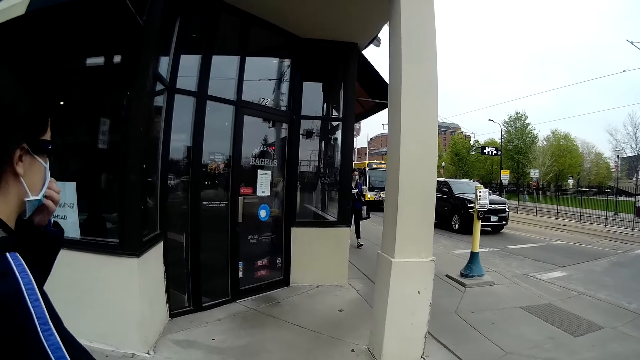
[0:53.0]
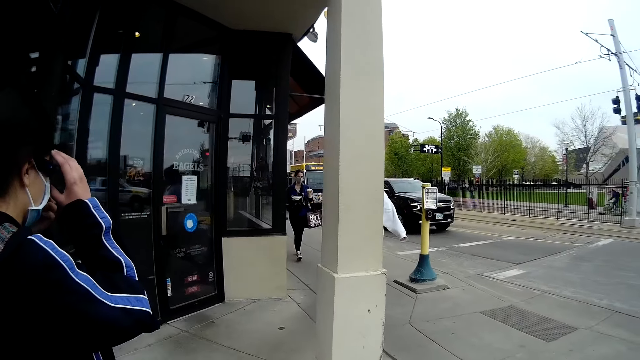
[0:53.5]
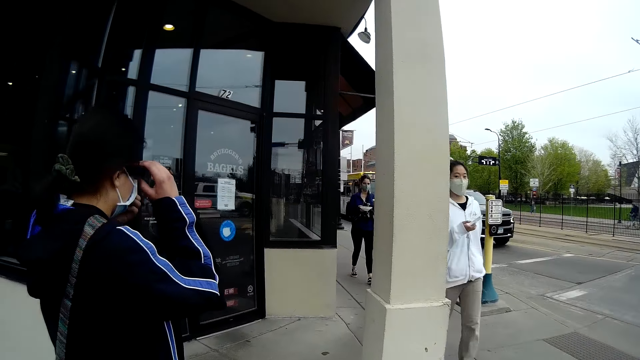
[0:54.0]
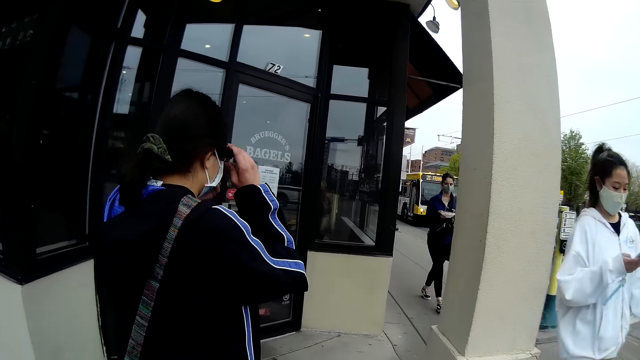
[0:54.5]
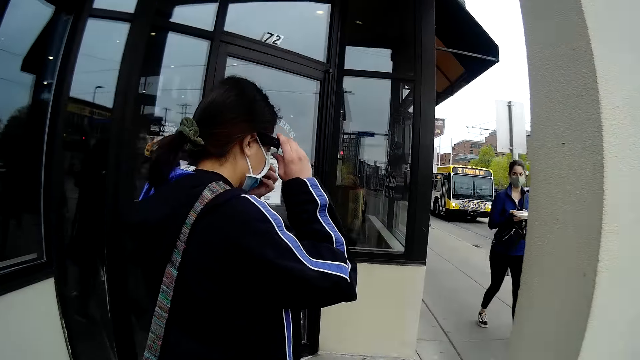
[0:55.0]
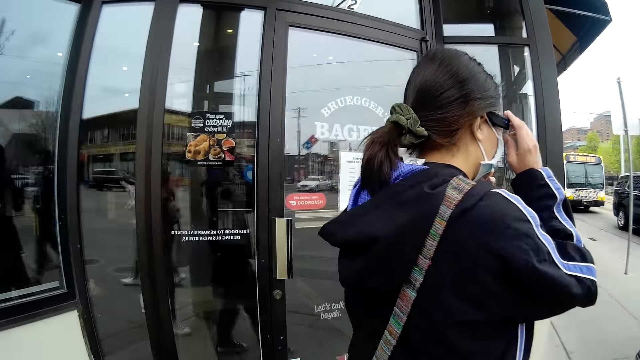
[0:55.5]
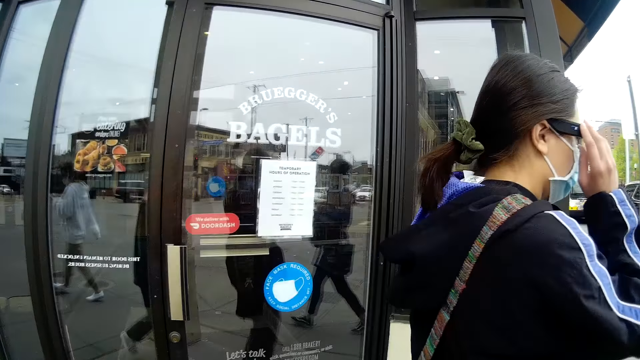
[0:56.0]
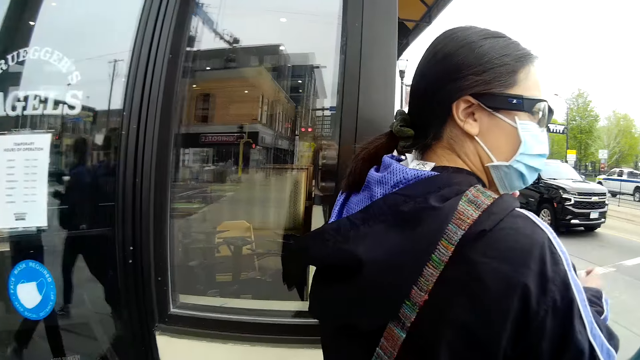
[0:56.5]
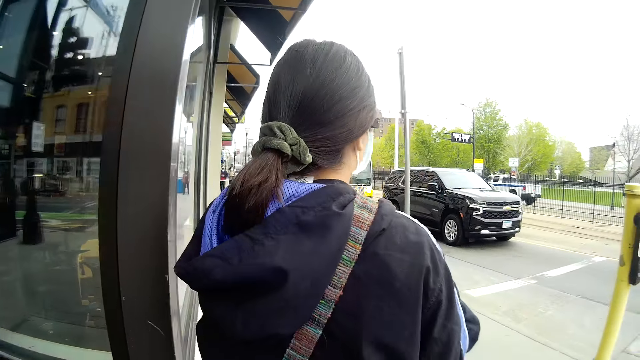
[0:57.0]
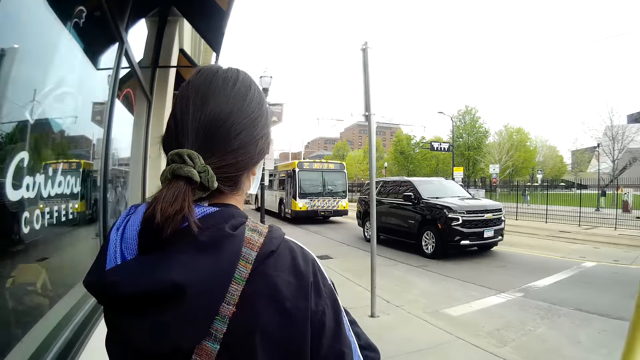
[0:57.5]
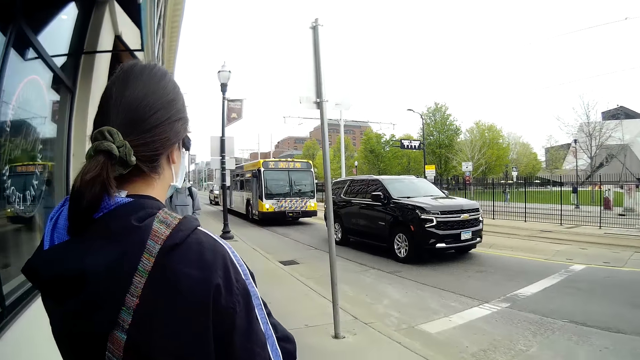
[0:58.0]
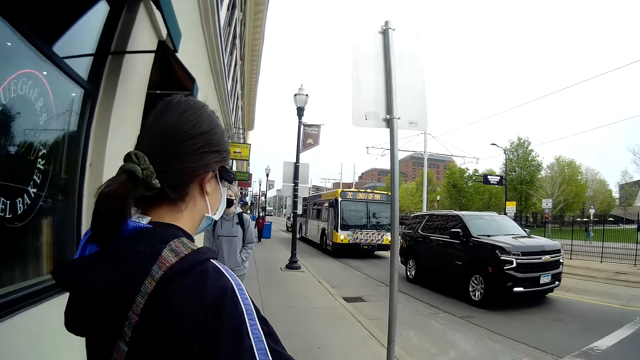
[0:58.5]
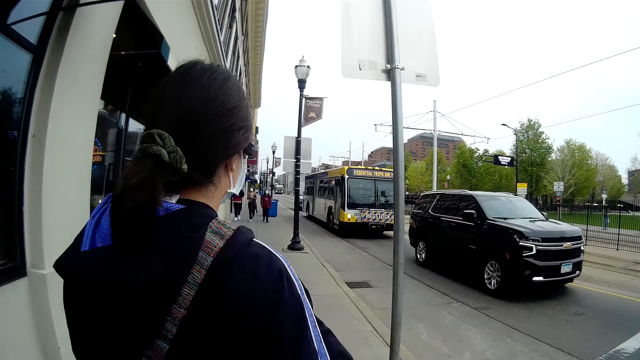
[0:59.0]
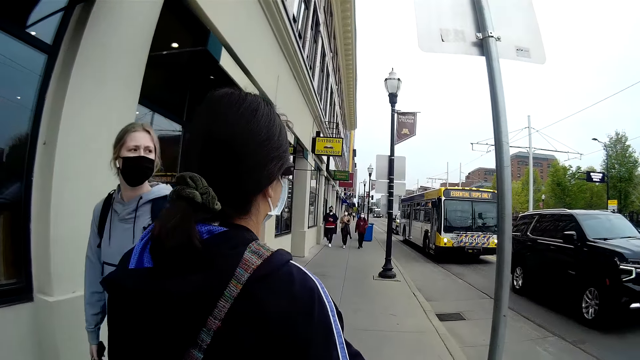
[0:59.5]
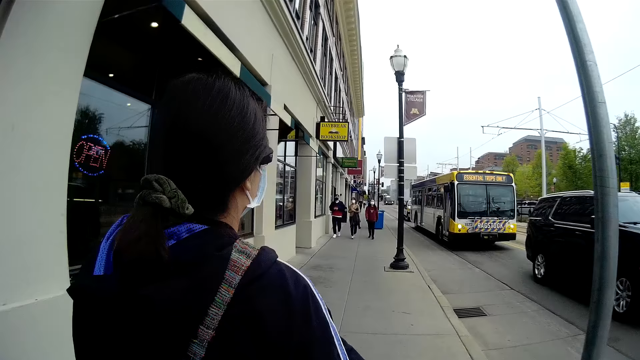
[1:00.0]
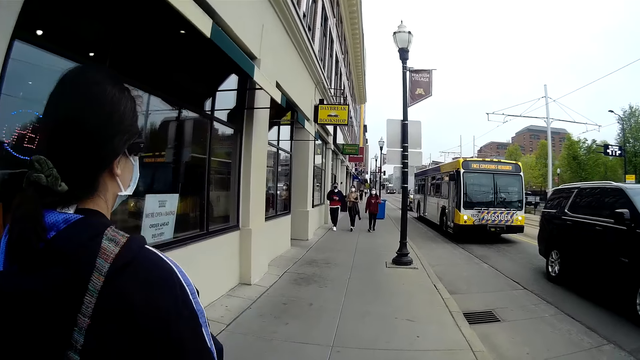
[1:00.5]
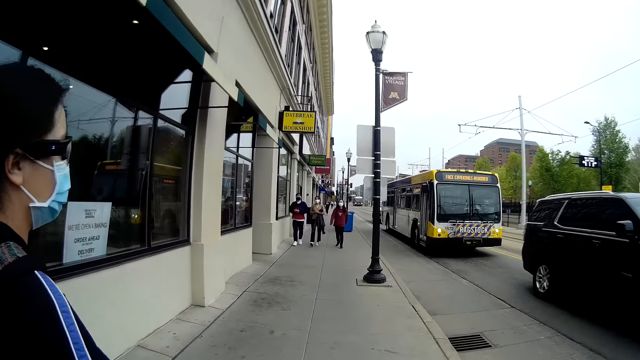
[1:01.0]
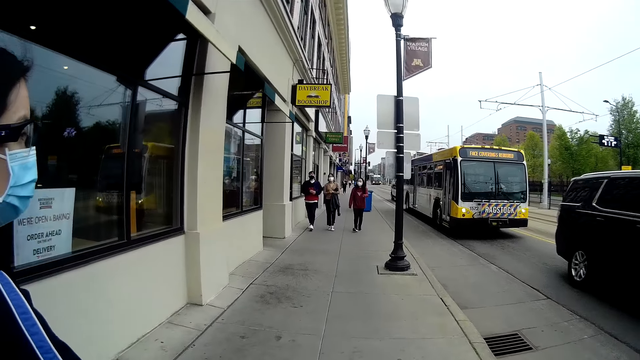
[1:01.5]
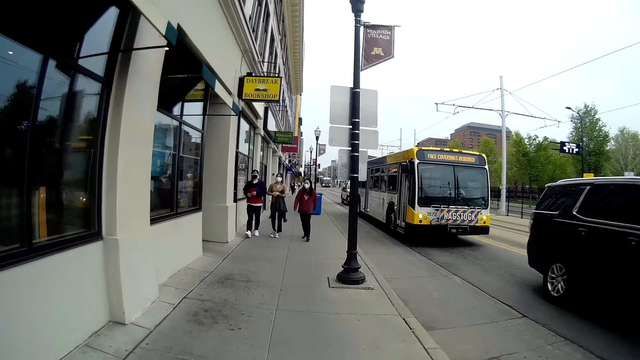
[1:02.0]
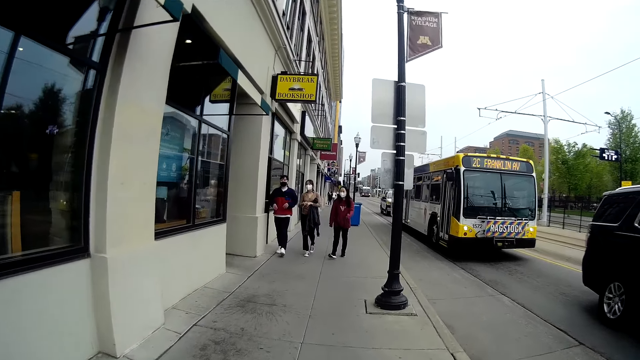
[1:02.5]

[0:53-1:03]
A person walks around. A woman adjusts spectacles. Another person walks around. The camera wearer walks on a pathway on the road with the woman. Another woman walks around. Another woman walks around. A man walks around.

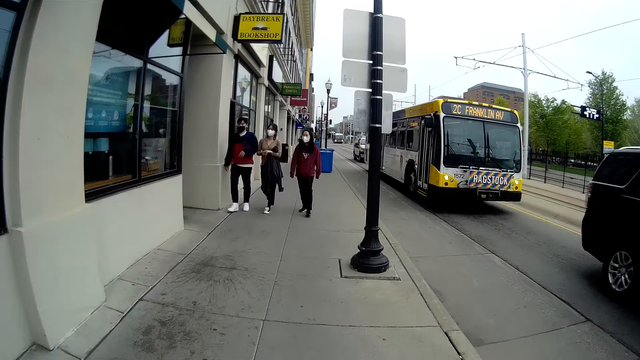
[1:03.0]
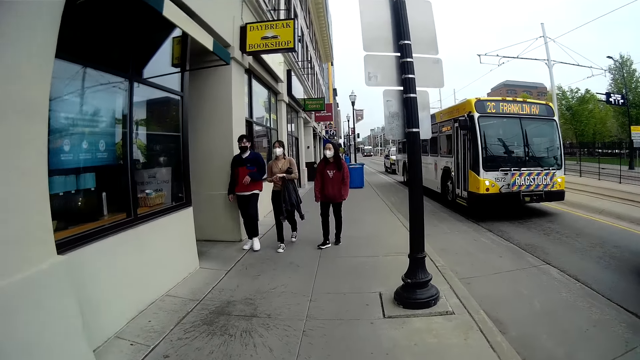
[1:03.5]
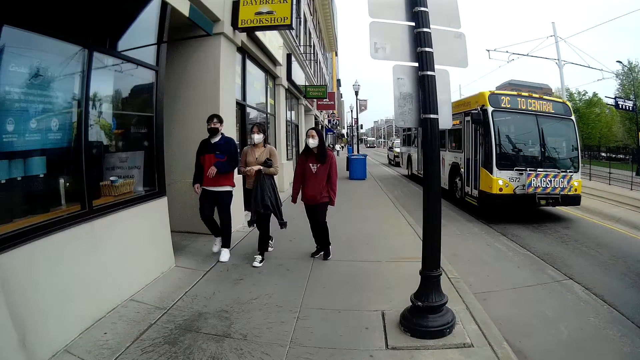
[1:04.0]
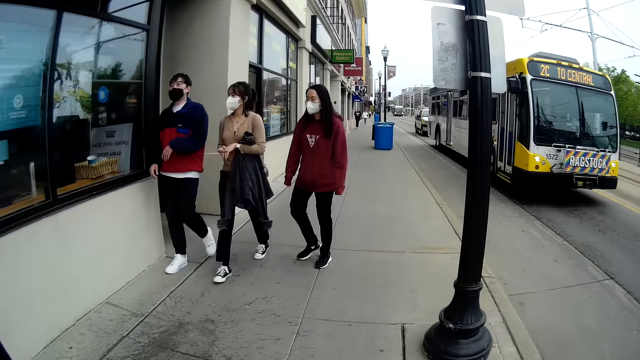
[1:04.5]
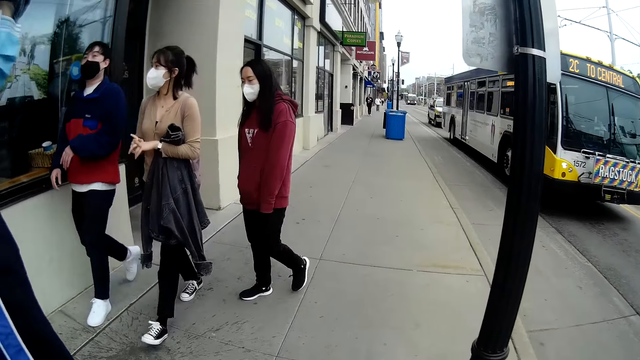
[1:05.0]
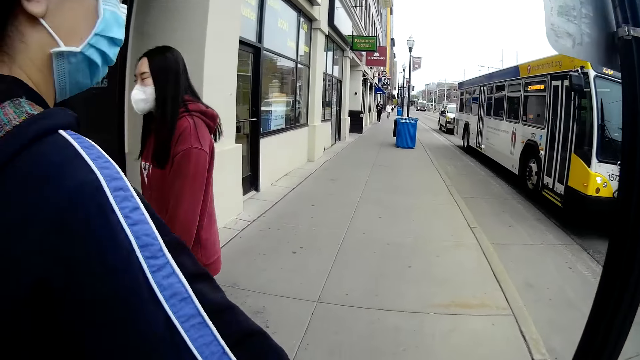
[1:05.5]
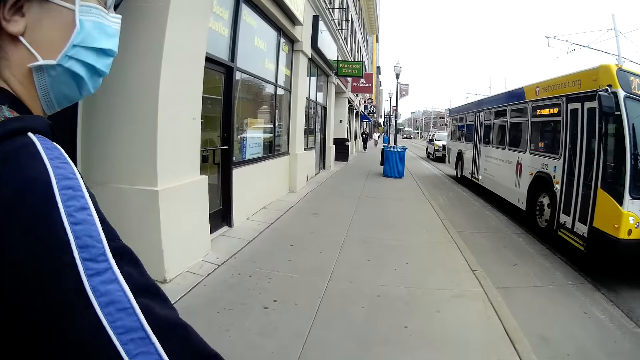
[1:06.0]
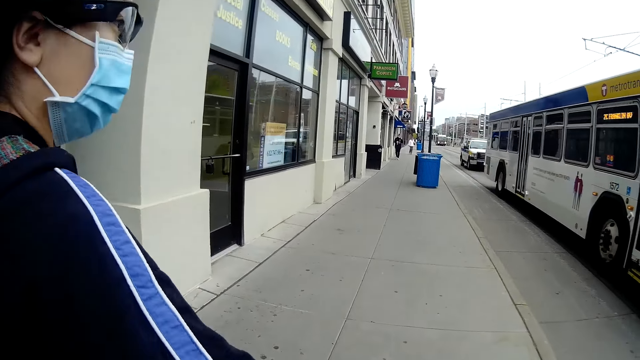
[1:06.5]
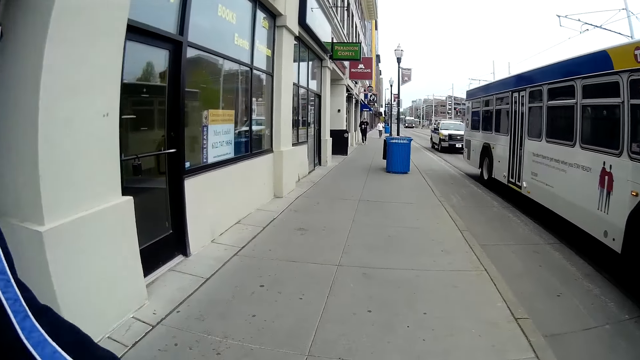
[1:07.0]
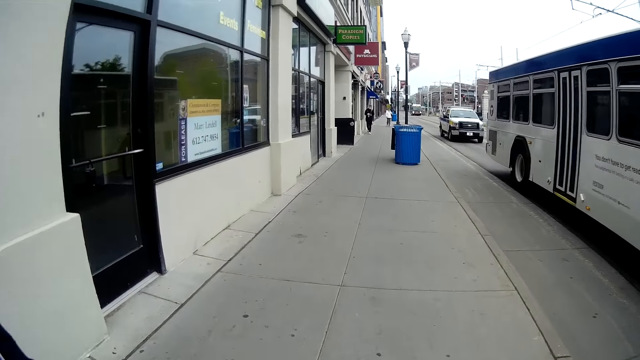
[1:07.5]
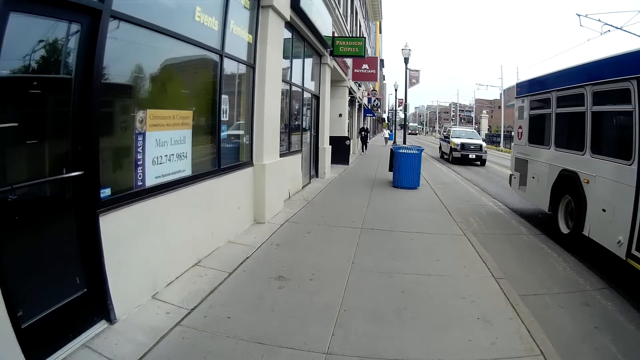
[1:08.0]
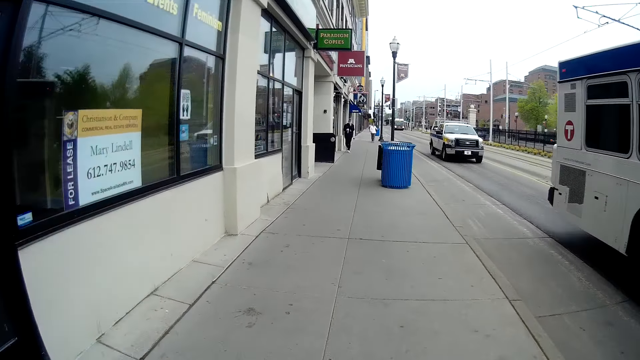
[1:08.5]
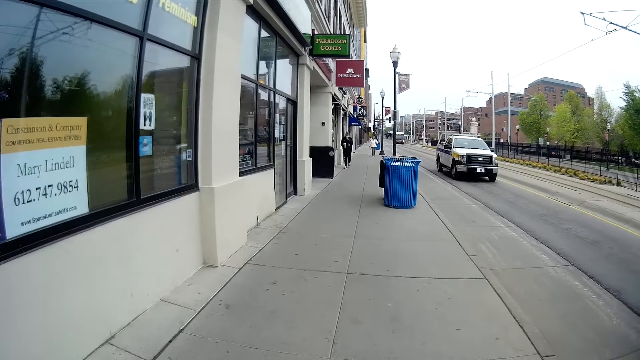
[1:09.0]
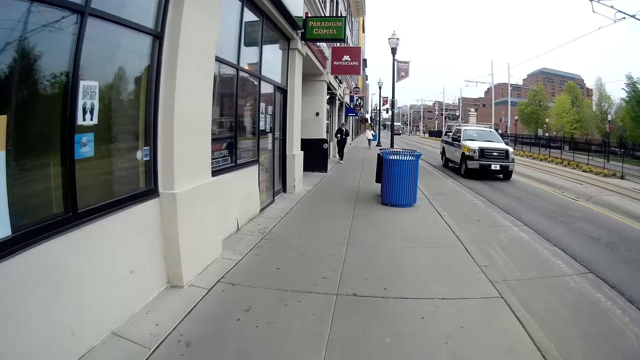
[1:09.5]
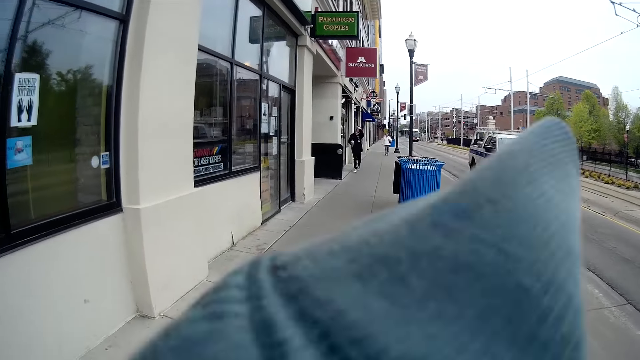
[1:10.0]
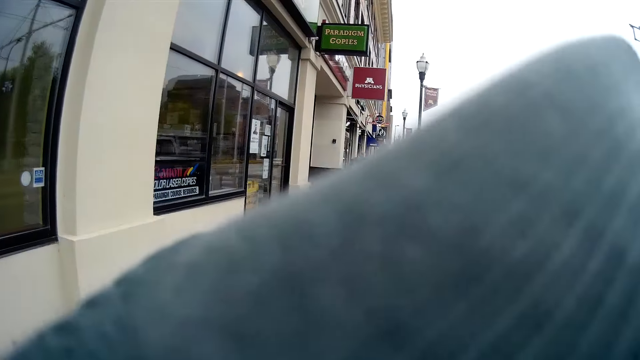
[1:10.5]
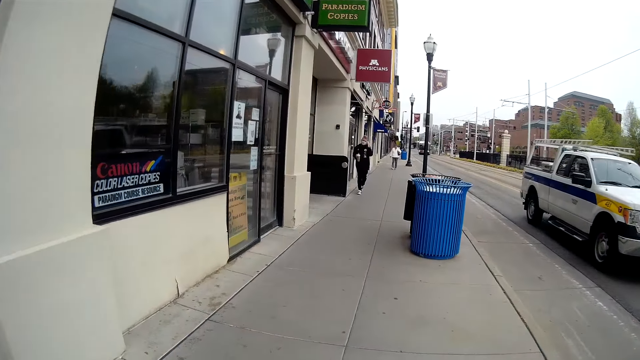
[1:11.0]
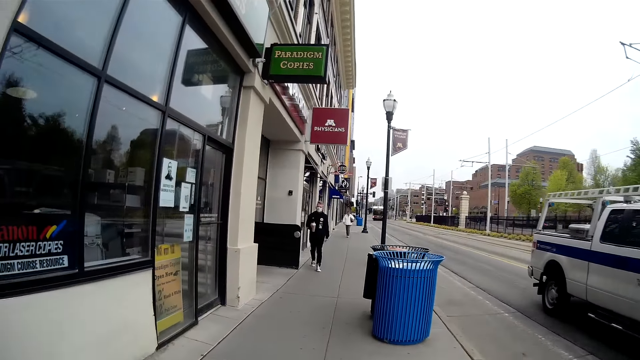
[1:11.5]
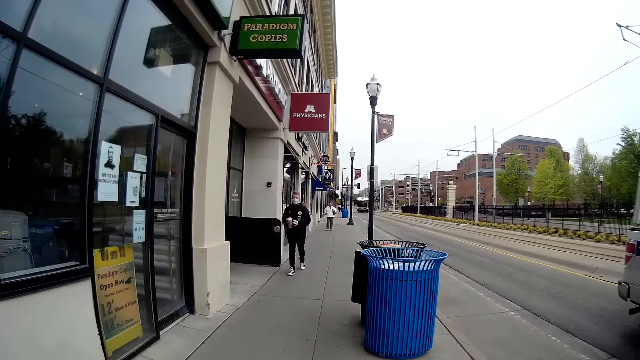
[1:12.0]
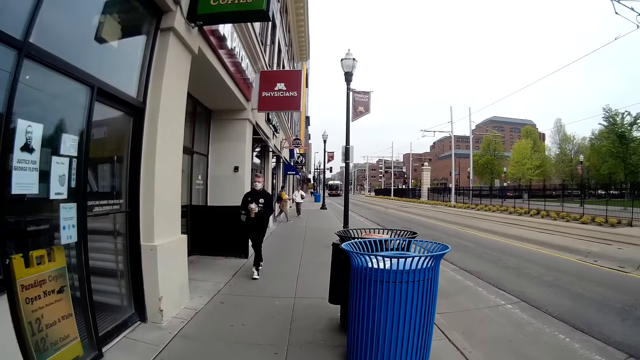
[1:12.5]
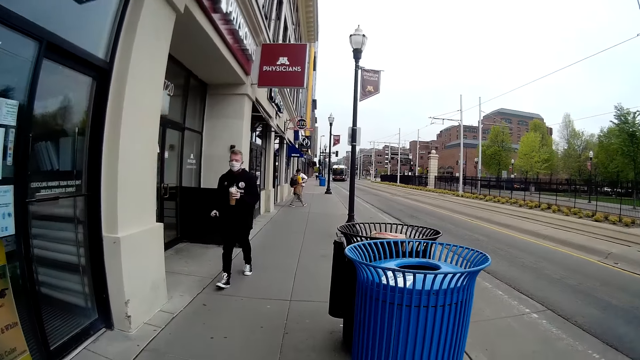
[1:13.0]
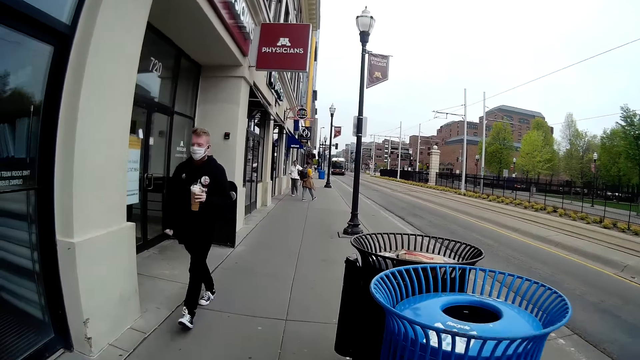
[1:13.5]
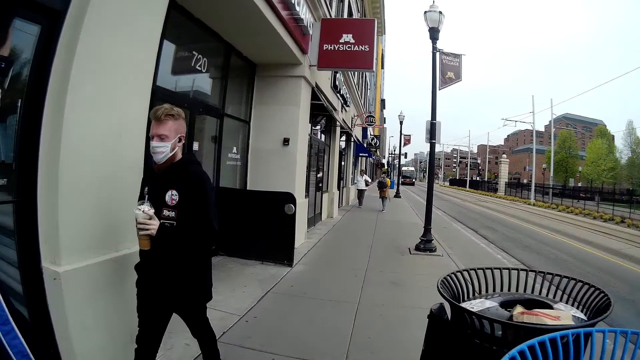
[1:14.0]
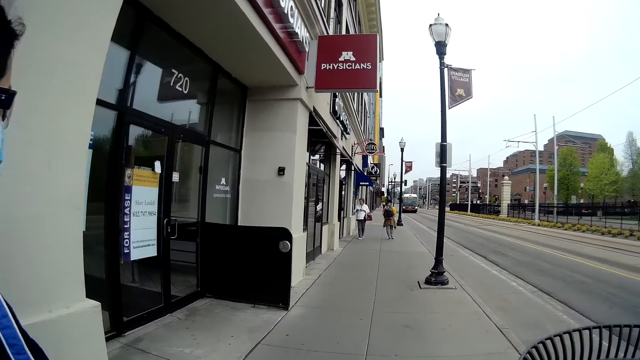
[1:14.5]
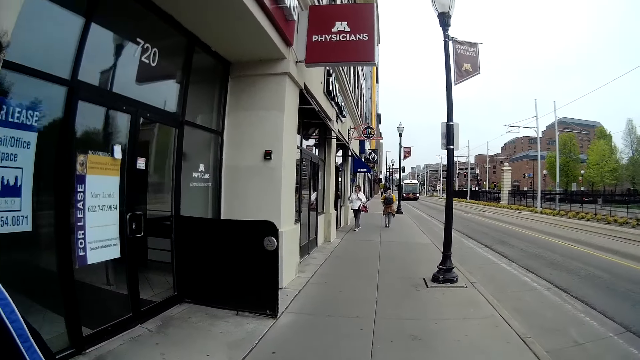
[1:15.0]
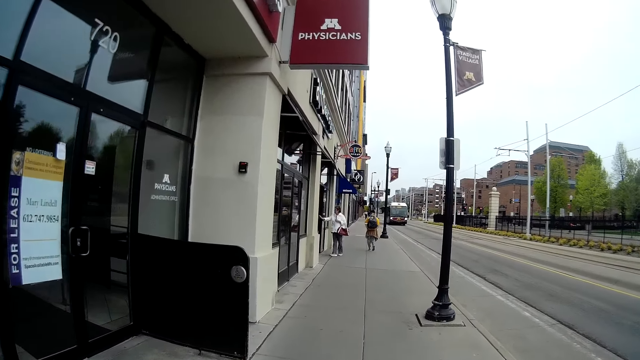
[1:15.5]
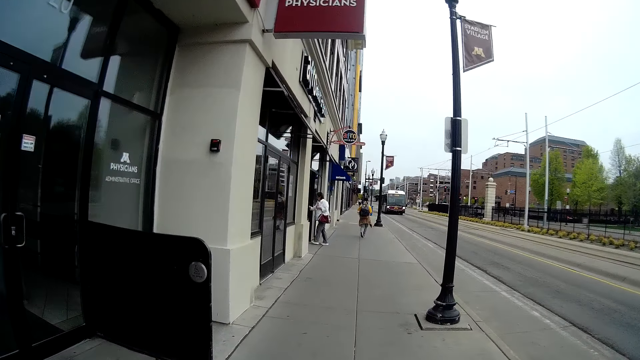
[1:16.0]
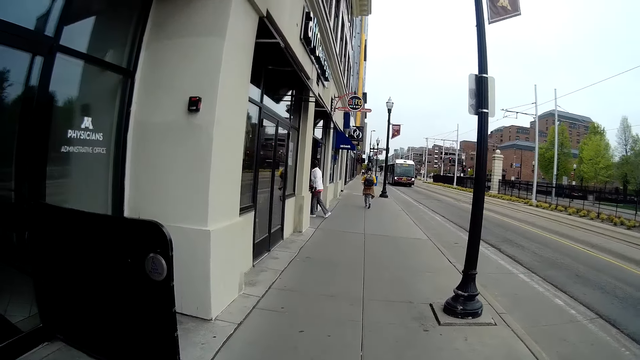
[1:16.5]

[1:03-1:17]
The camera wearer converses with a woman. A man walks around. A person walks around.
